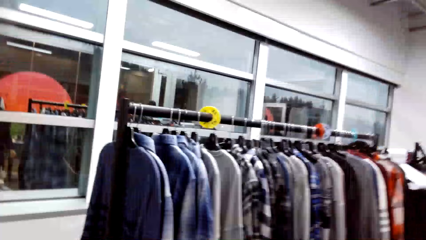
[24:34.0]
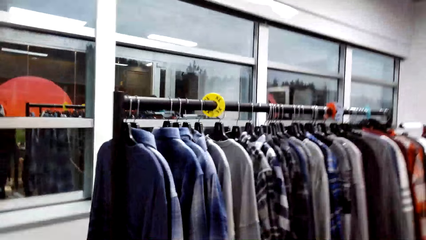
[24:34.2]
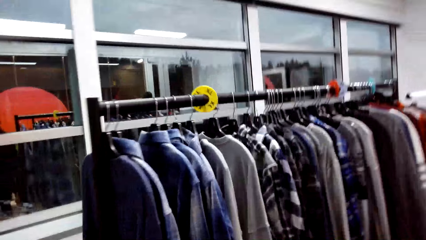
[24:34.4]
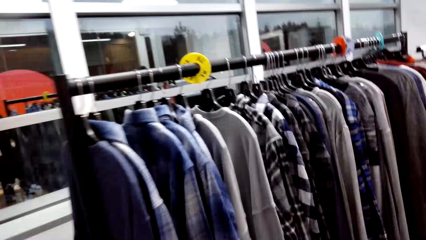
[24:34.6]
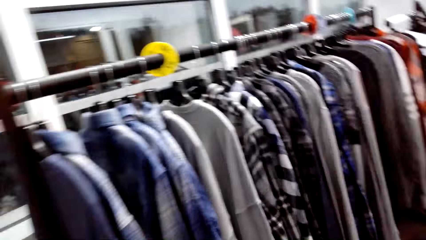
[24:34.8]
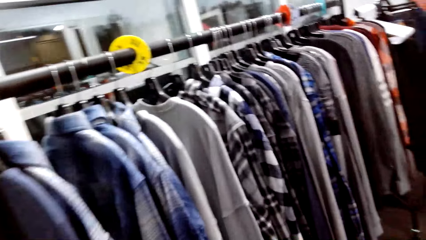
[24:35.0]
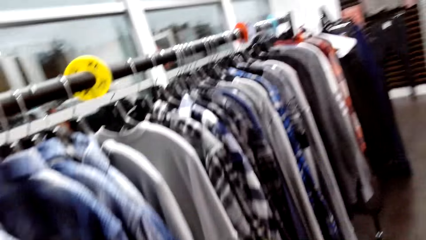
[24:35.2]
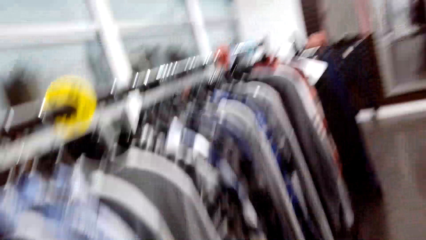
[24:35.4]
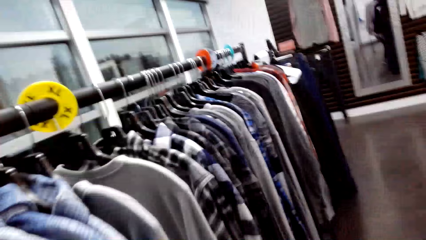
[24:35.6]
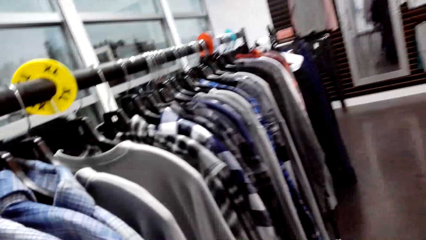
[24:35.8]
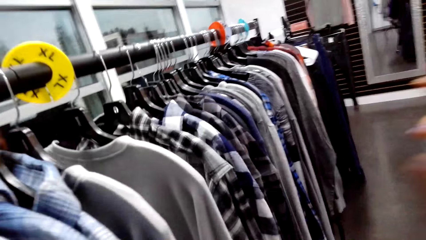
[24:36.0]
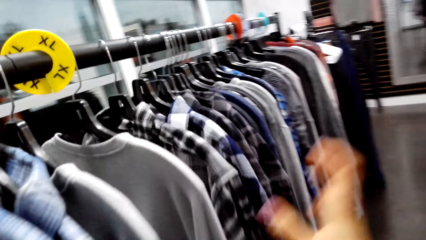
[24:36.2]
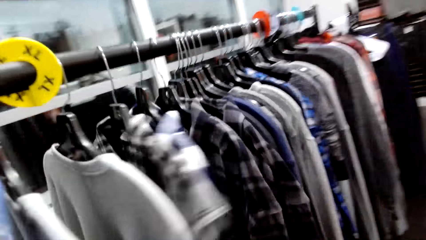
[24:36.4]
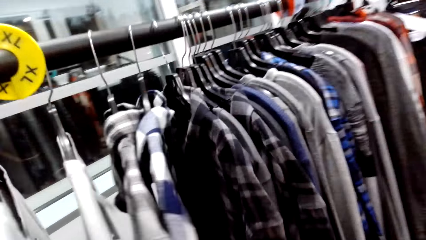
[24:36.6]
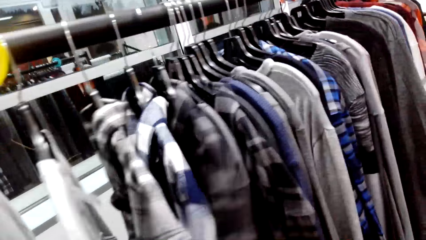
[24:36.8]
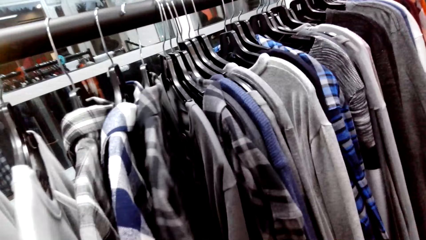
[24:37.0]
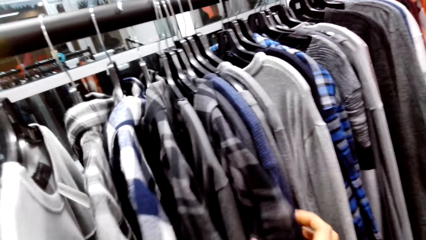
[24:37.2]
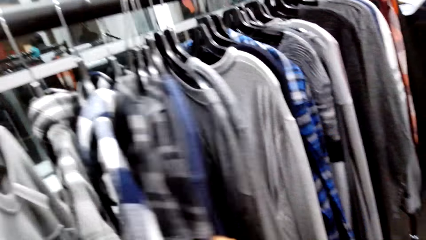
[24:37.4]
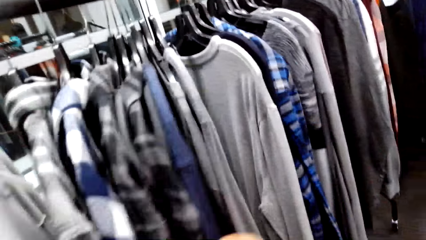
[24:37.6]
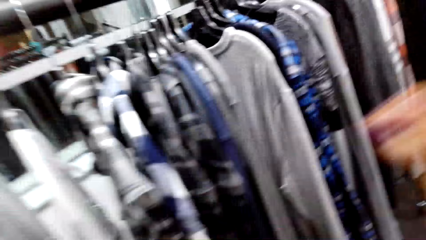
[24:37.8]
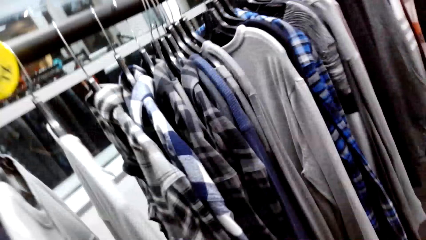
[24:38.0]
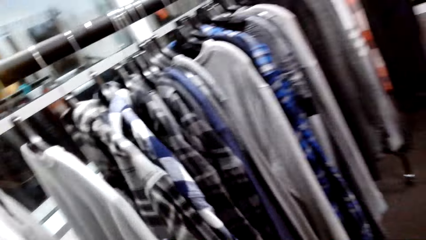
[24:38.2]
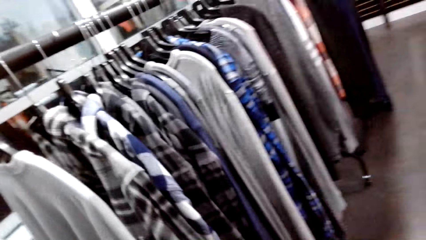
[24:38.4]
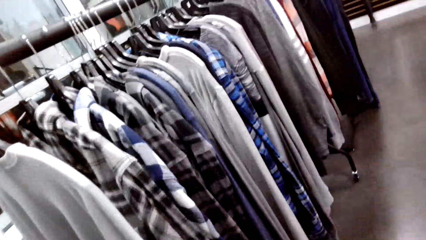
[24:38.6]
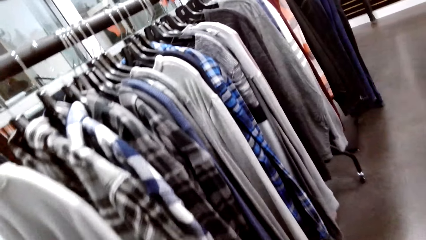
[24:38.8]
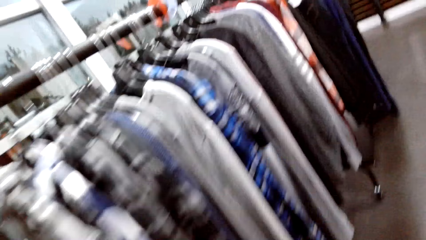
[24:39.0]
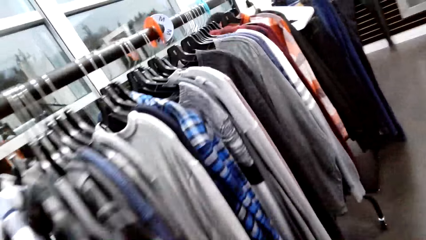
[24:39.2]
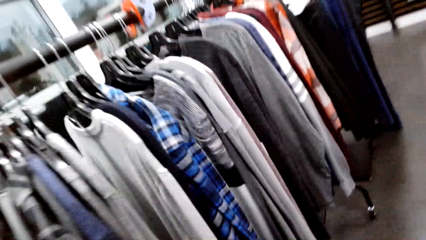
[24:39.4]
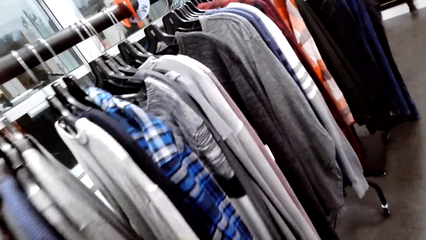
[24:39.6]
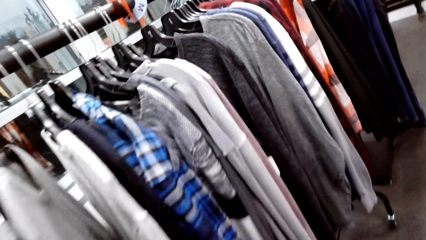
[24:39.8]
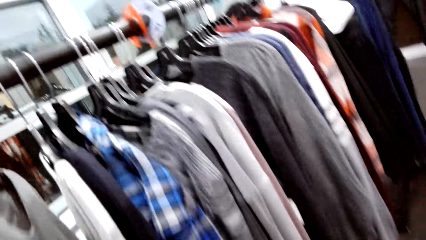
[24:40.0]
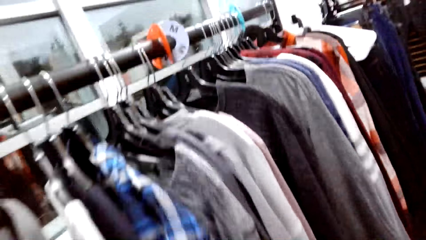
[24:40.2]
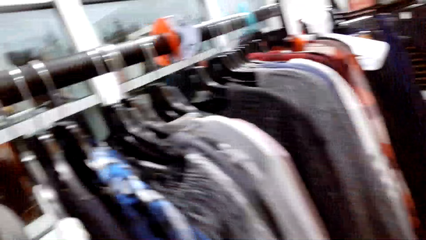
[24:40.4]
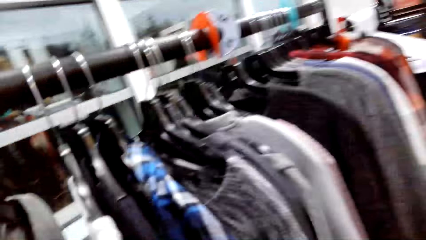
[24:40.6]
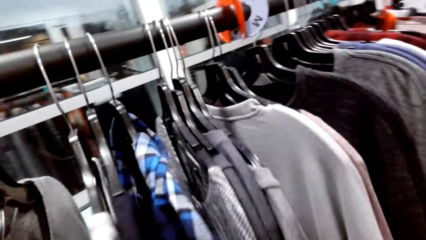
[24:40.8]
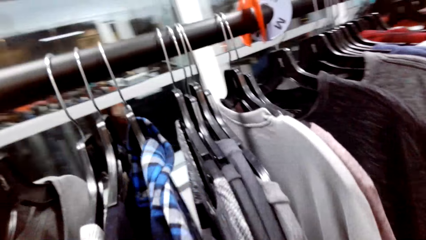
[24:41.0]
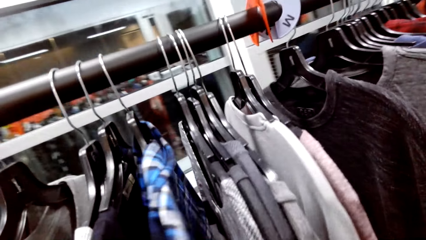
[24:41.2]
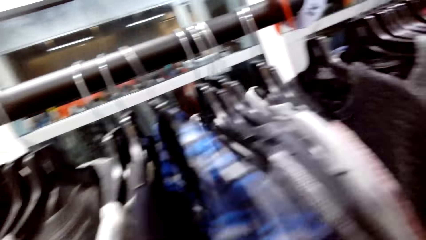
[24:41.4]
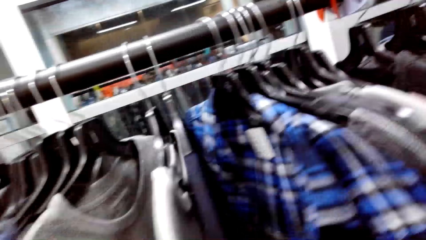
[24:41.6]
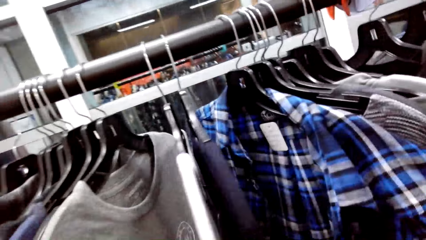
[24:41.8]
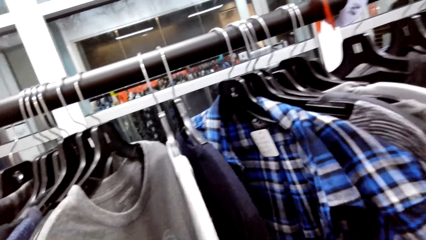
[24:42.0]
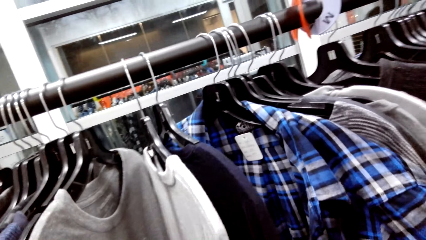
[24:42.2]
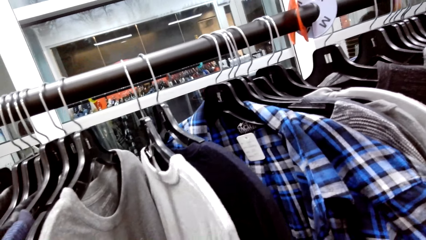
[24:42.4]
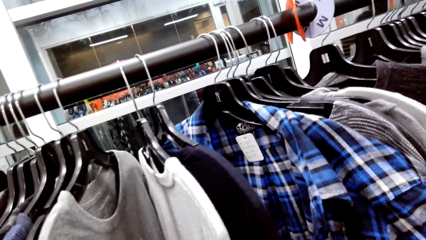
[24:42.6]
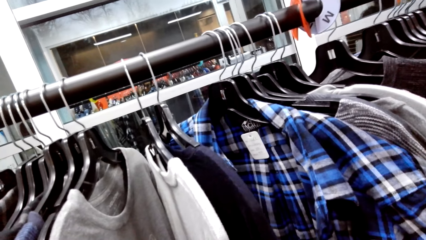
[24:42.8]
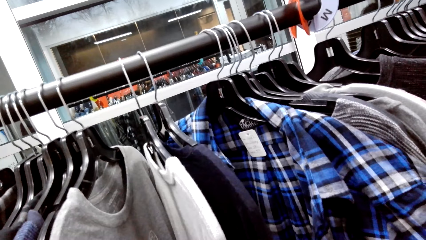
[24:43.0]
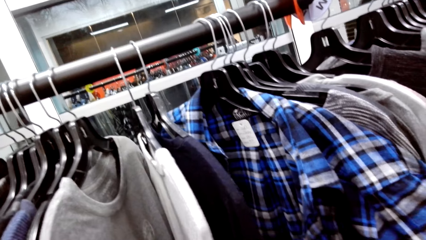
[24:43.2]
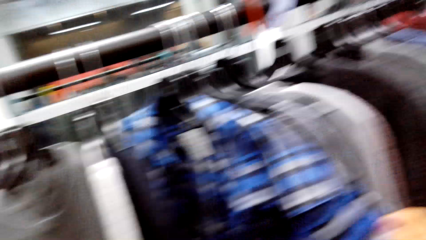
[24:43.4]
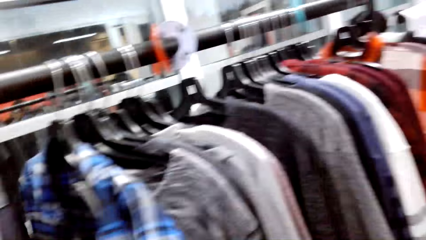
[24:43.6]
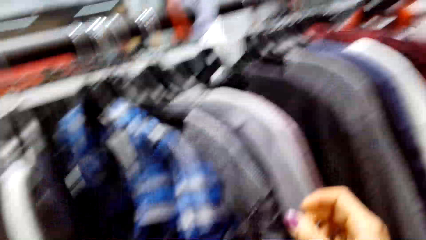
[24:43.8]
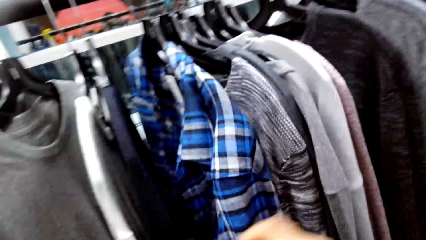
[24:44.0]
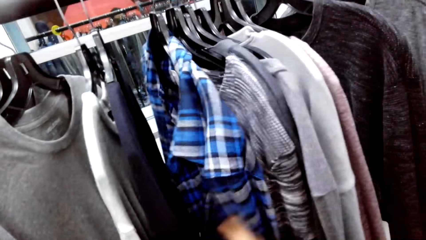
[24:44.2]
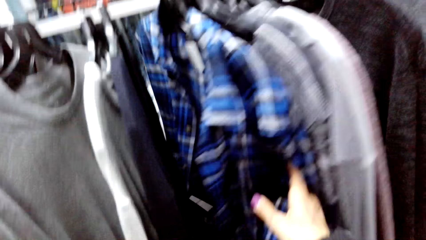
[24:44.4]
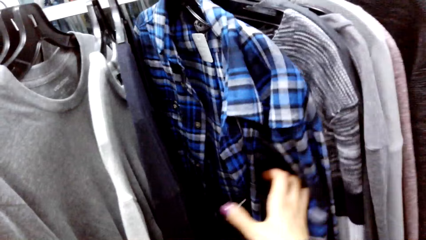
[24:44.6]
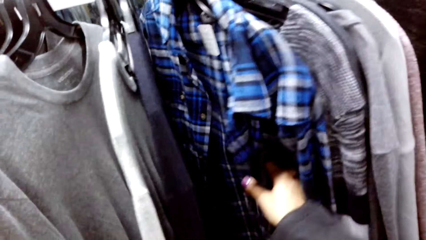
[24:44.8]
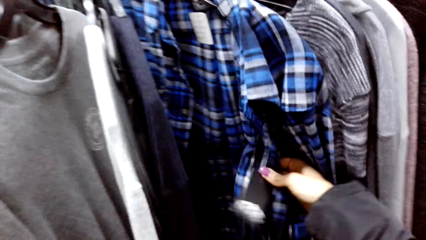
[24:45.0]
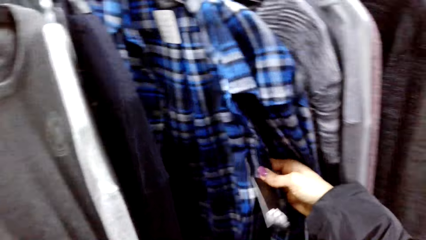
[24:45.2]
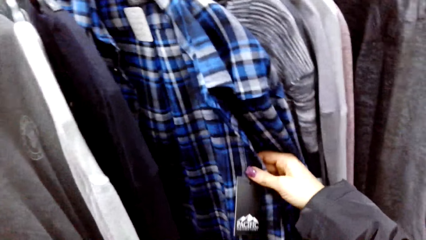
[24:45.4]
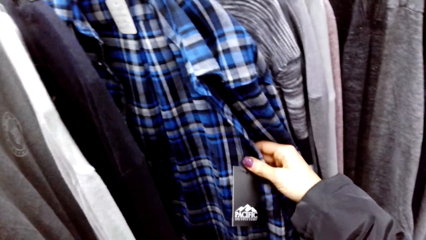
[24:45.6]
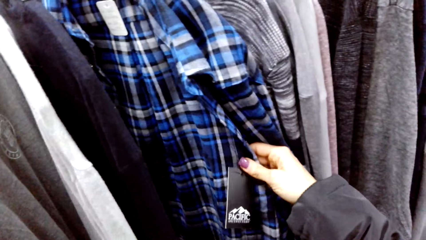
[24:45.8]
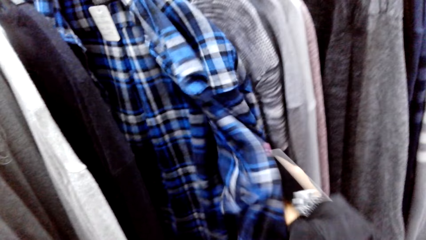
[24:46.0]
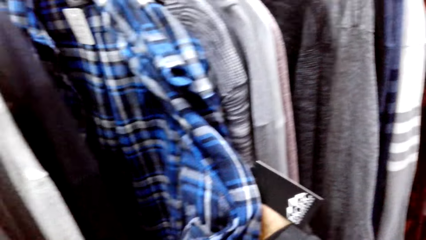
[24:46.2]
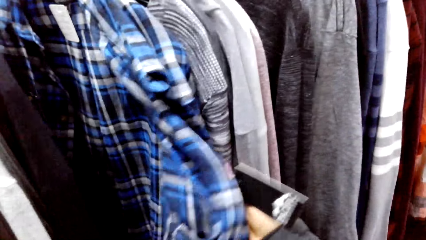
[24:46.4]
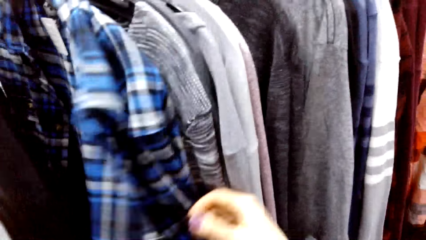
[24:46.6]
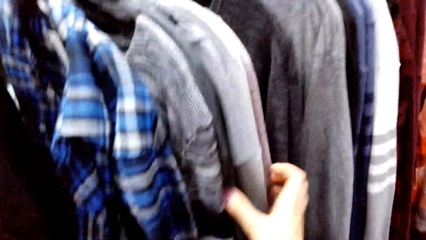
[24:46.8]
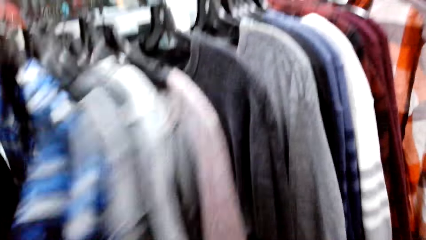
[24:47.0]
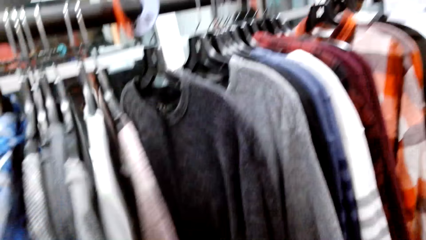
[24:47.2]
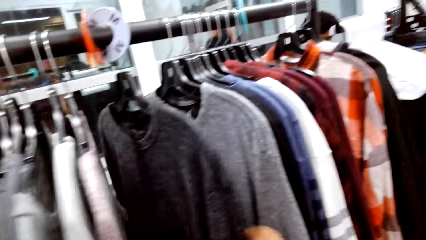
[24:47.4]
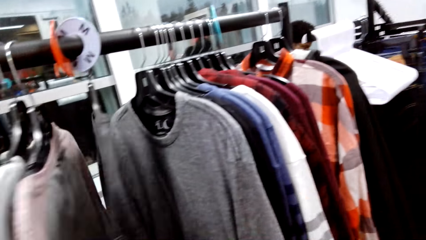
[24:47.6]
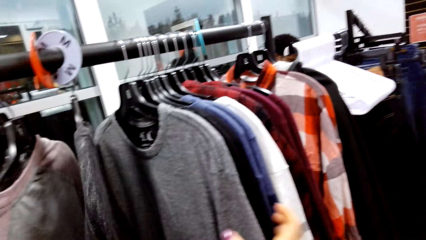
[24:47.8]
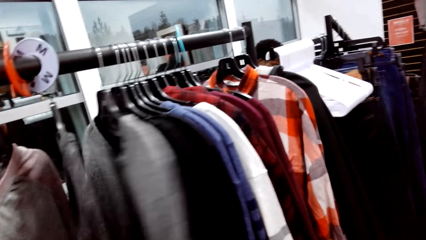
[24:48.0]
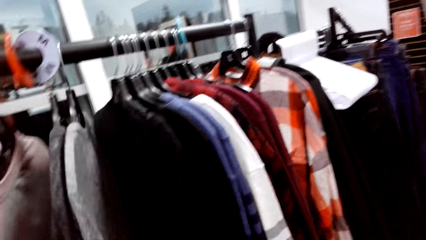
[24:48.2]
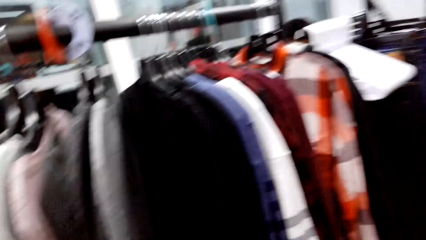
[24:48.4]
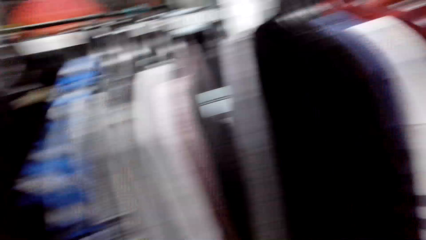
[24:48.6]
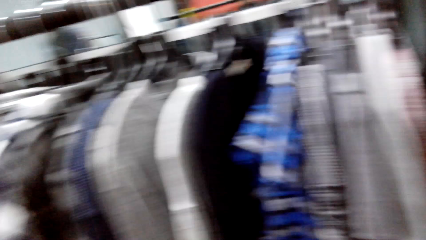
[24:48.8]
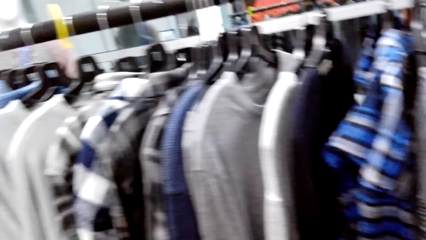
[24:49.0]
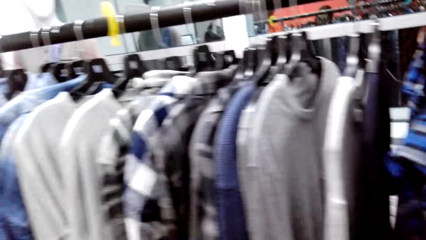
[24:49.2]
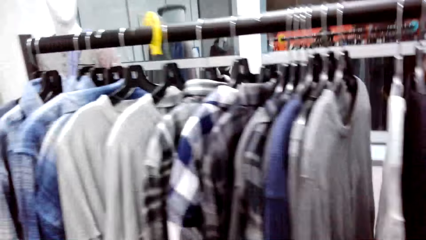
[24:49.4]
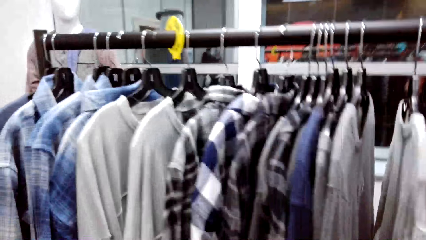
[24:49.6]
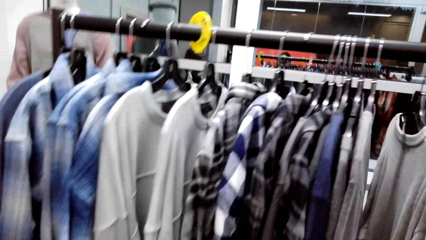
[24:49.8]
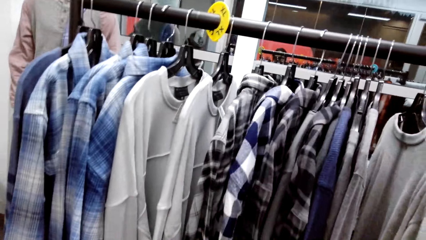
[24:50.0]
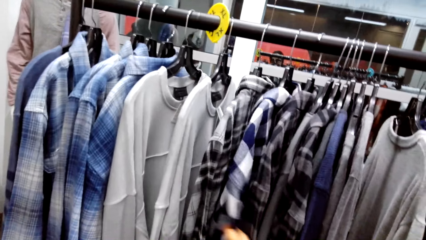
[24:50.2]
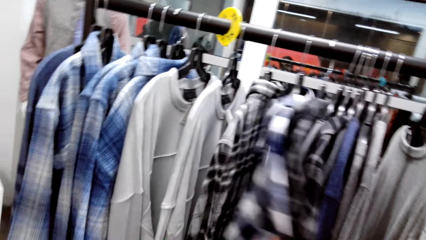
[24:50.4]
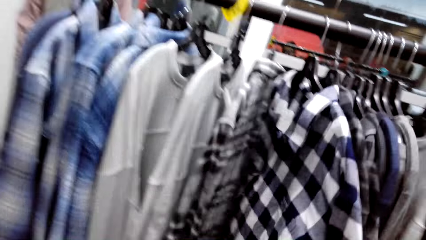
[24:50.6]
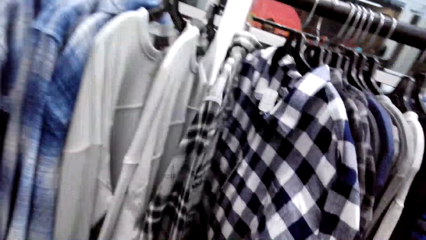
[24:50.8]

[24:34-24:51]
The camera wearer holds the clothes on the hang rod kit. They touch the clothes.
